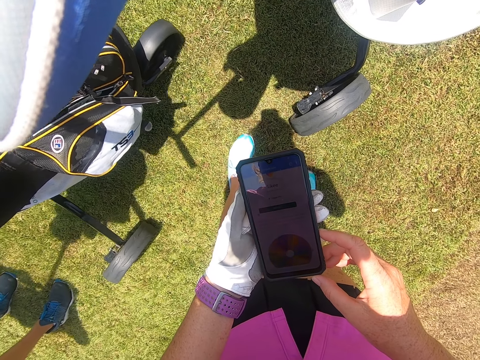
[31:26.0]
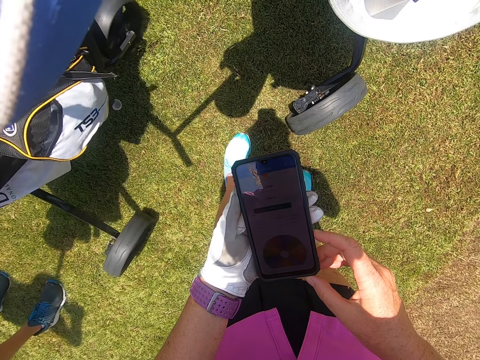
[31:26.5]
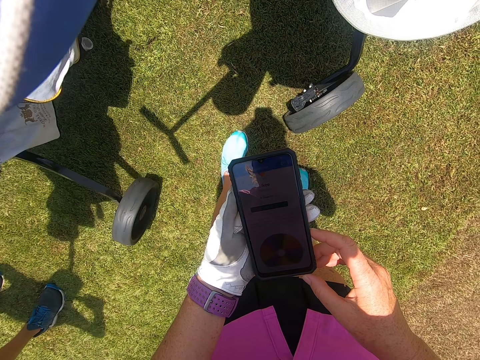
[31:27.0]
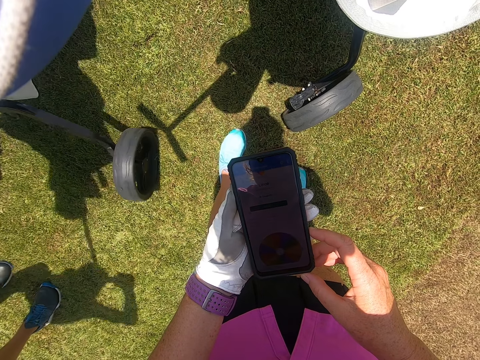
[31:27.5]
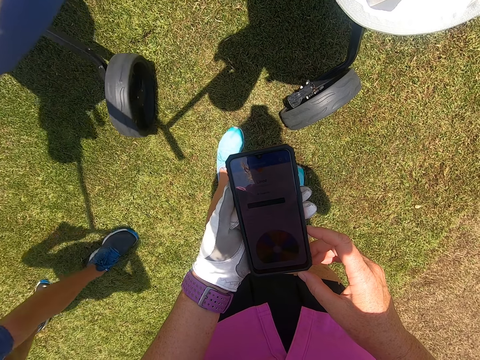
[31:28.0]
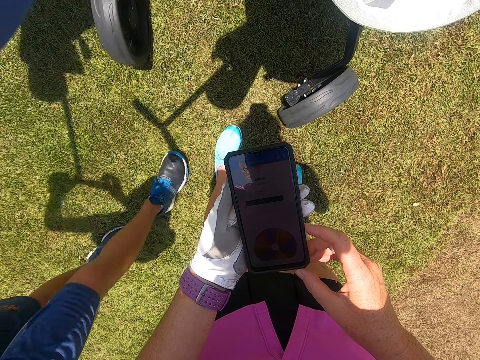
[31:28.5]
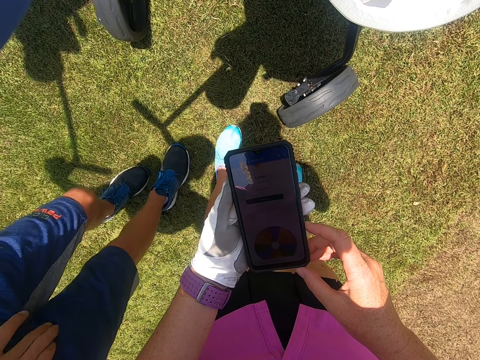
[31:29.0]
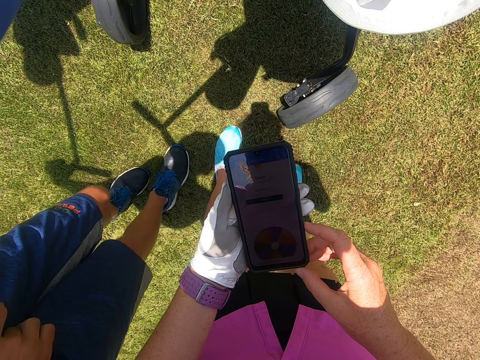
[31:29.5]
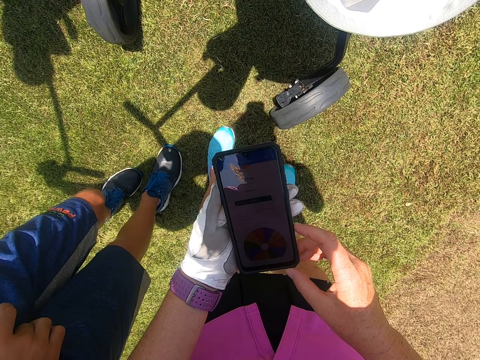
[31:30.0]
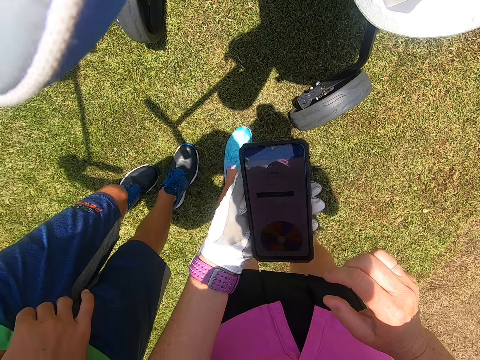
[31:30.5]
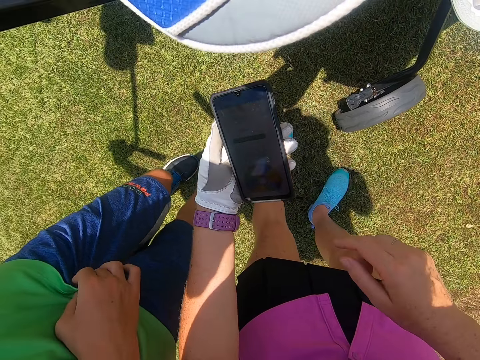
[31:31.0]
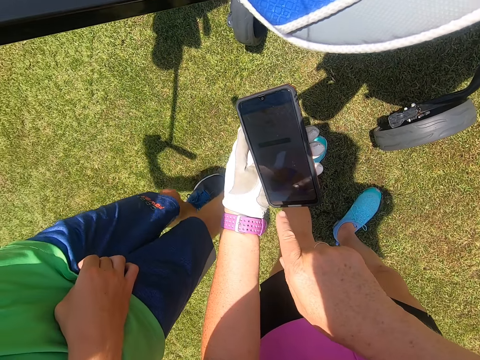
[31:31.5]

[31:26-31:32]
A person pushes the golf cart at the golf park. The person stands at the golf park.

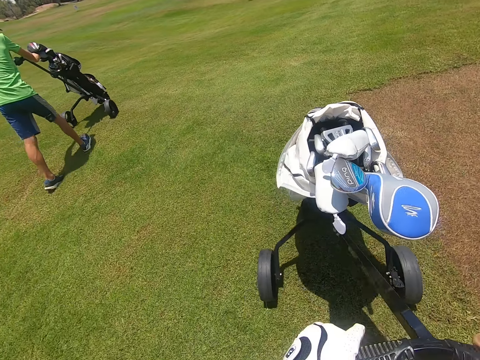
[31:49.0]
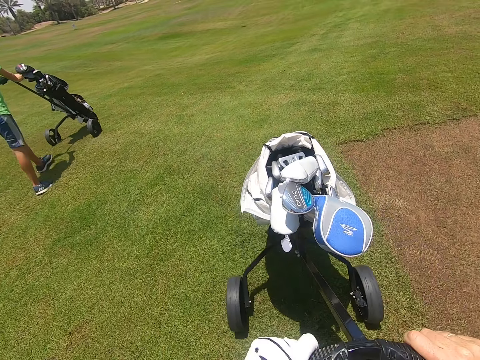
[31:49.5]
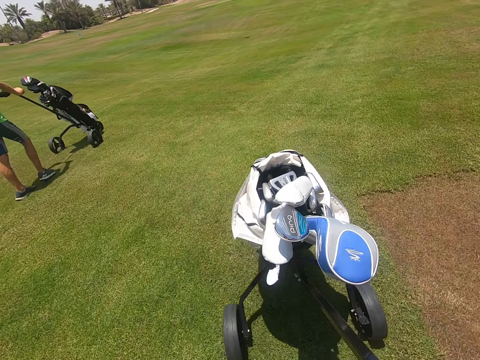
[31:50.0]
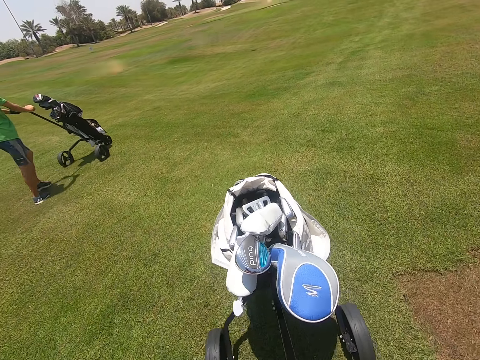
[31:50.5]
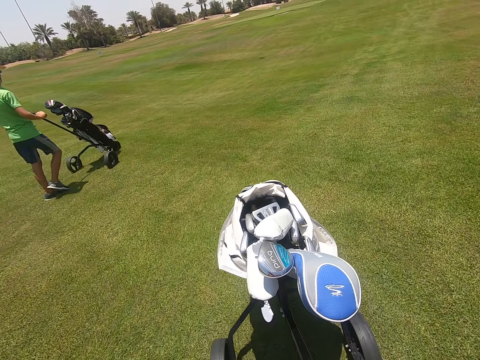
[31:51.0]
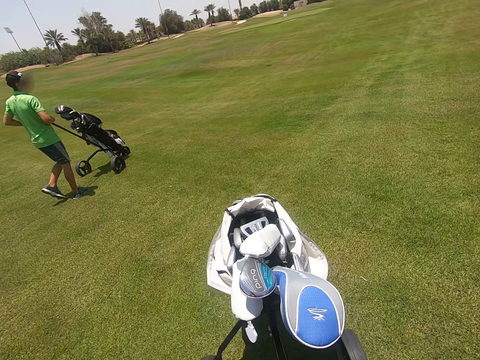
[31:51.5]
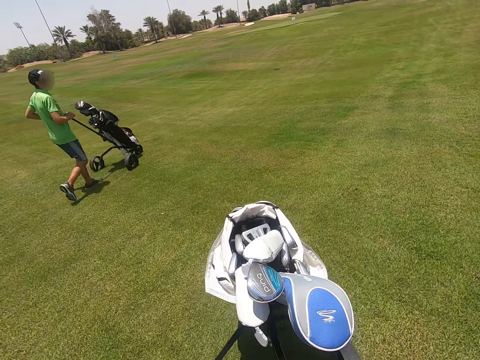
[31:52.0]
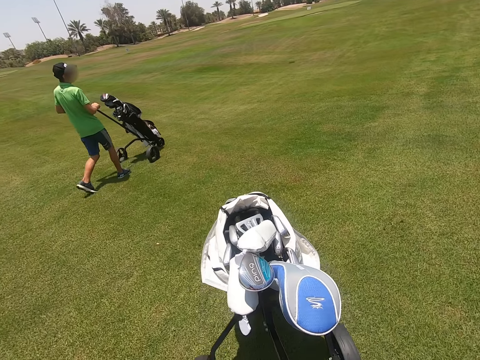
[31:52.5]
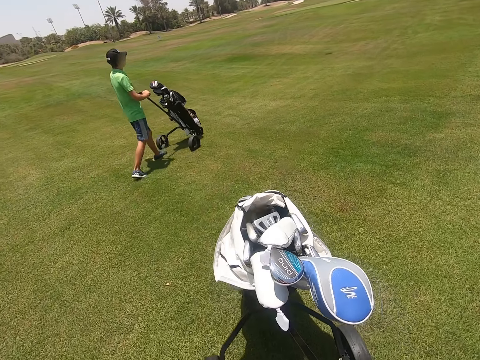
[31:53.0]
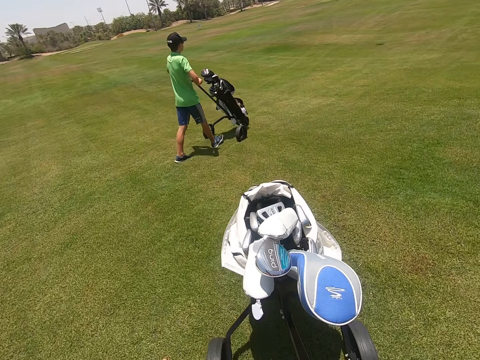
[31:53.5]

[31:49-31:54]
The camera wearer moves the golf trolley.

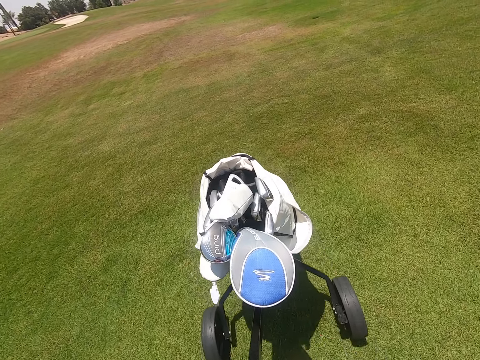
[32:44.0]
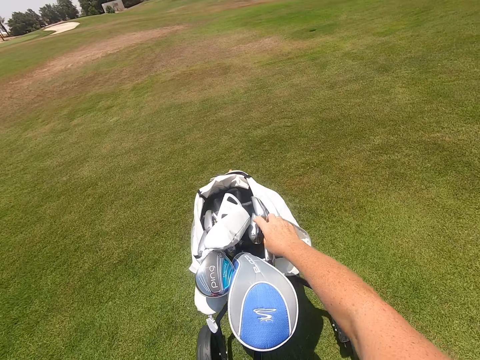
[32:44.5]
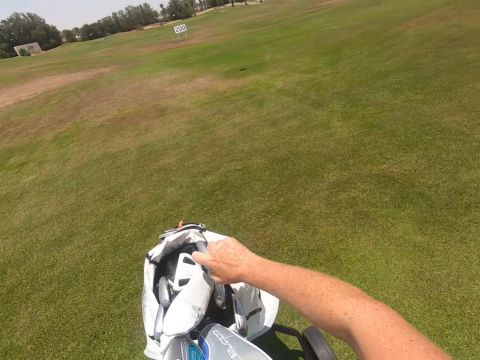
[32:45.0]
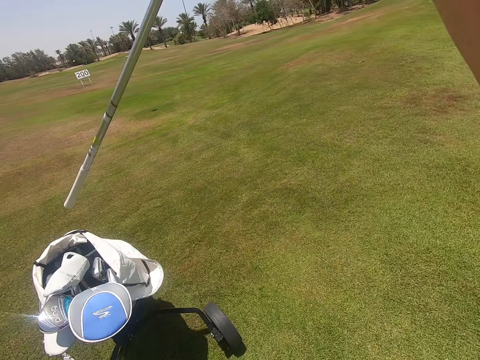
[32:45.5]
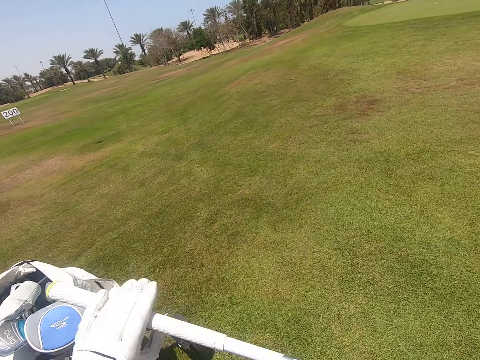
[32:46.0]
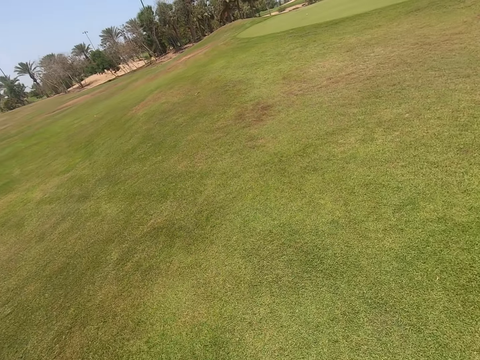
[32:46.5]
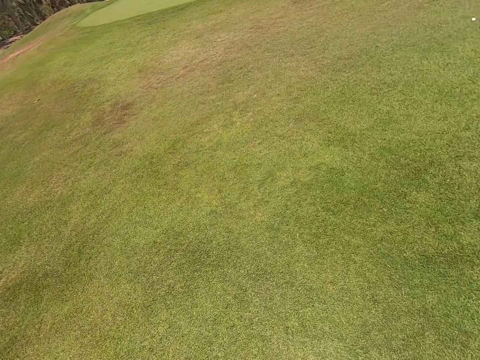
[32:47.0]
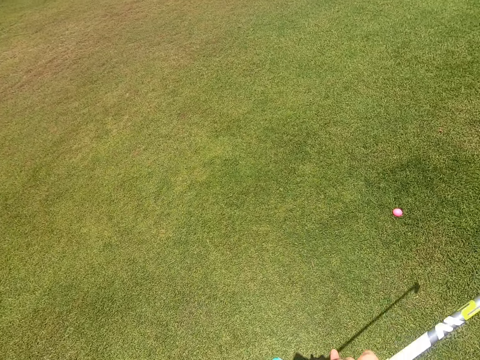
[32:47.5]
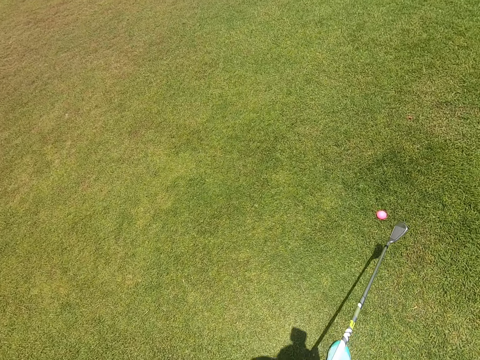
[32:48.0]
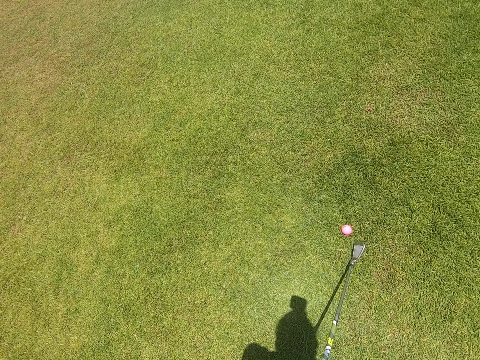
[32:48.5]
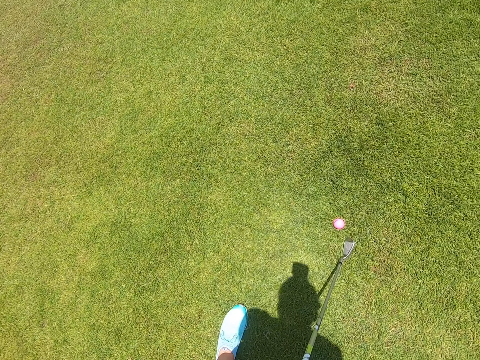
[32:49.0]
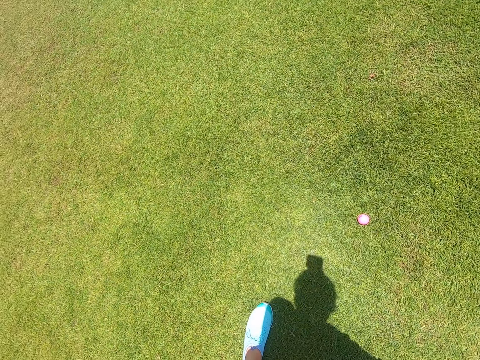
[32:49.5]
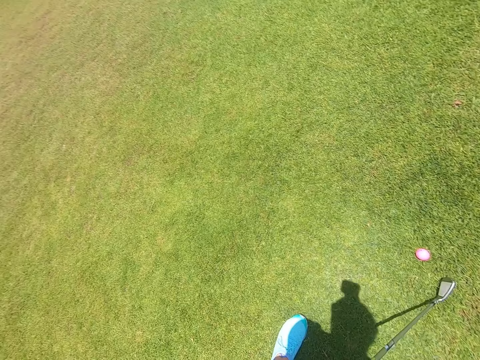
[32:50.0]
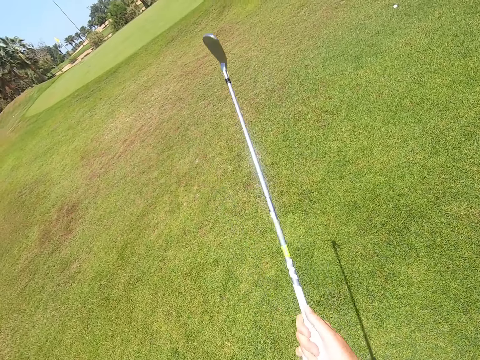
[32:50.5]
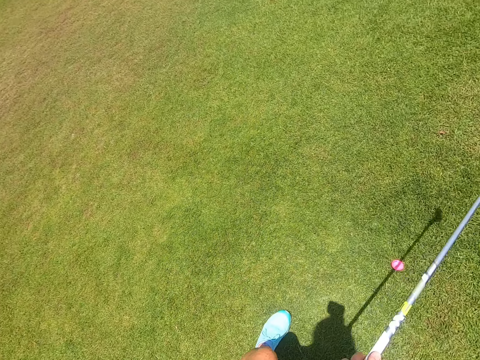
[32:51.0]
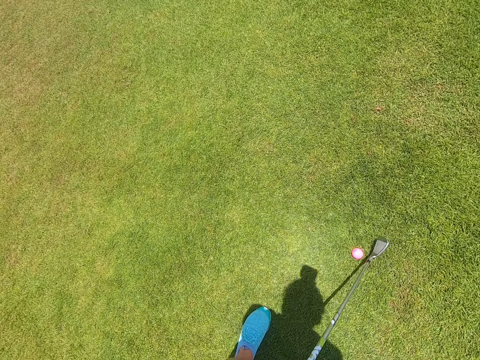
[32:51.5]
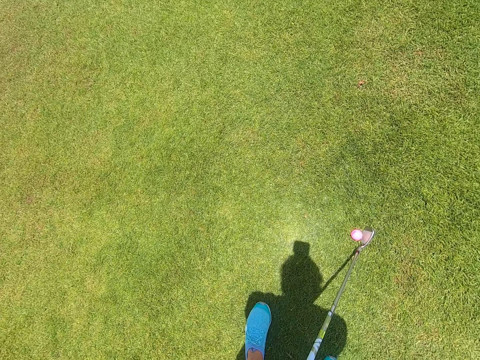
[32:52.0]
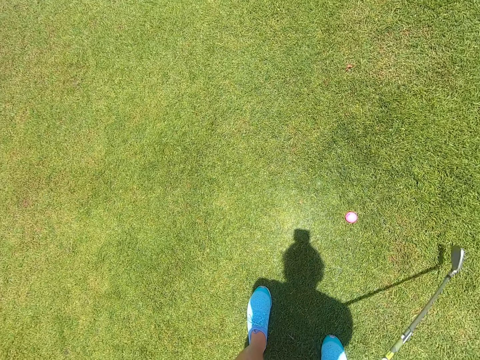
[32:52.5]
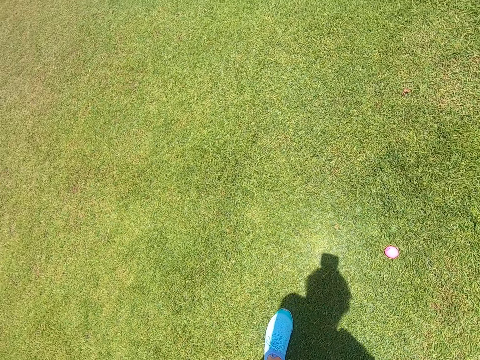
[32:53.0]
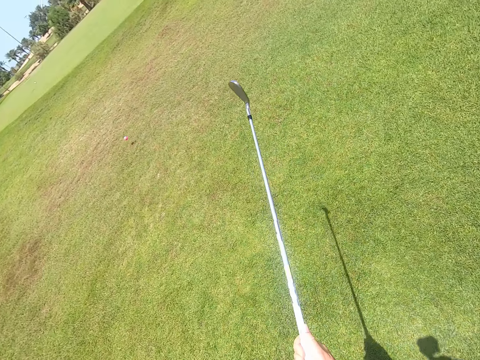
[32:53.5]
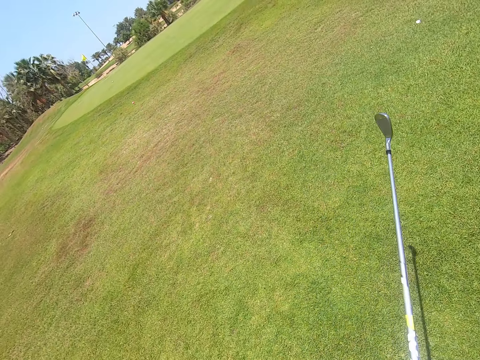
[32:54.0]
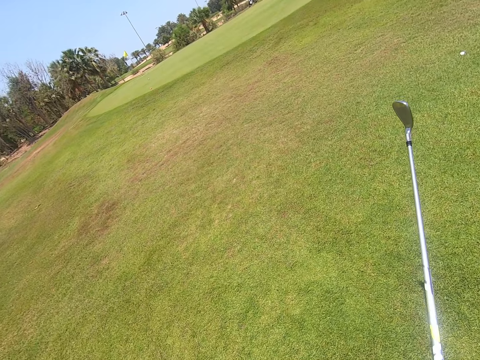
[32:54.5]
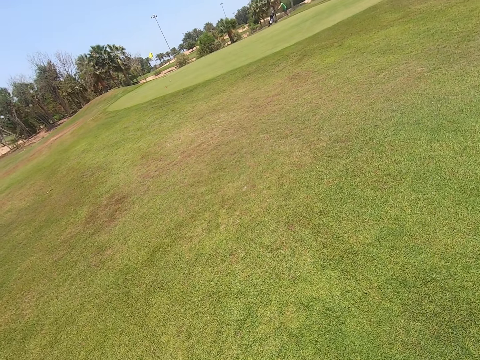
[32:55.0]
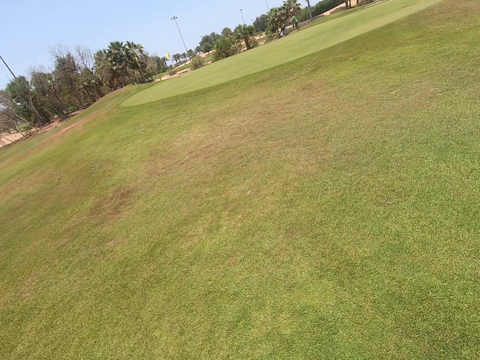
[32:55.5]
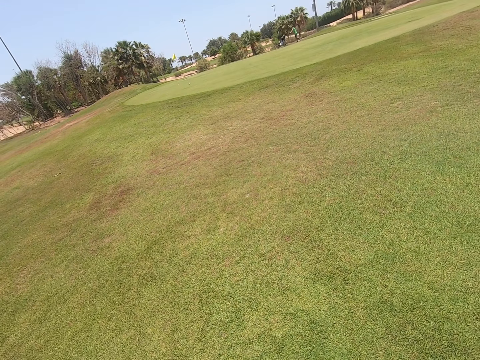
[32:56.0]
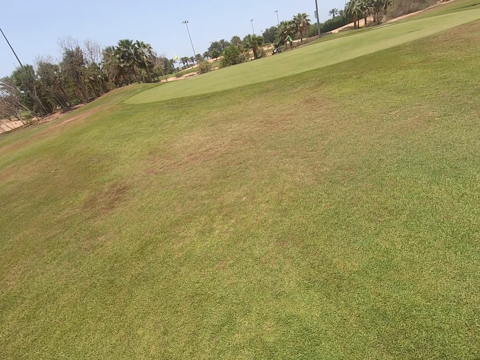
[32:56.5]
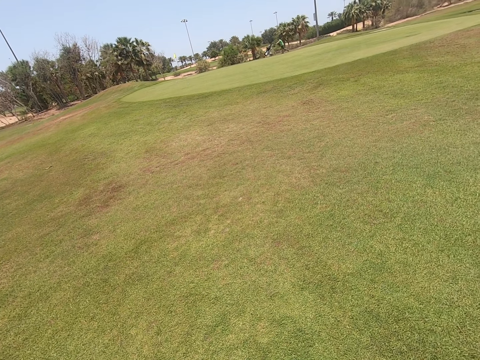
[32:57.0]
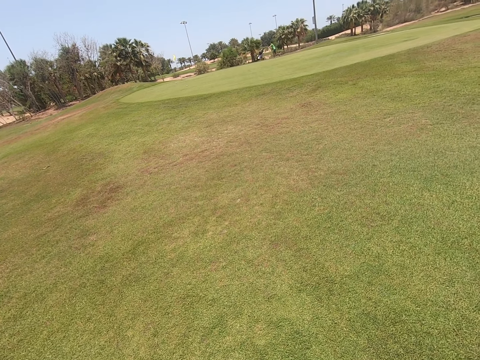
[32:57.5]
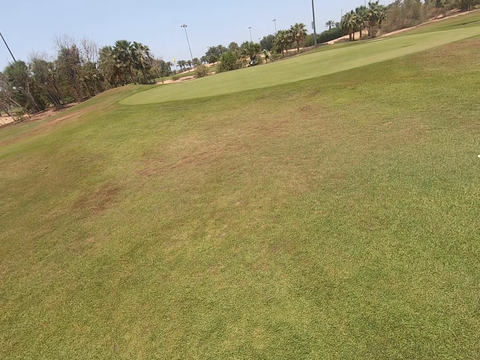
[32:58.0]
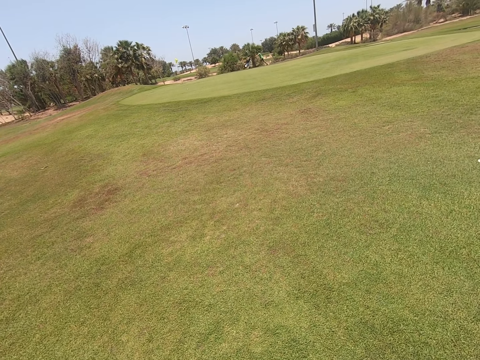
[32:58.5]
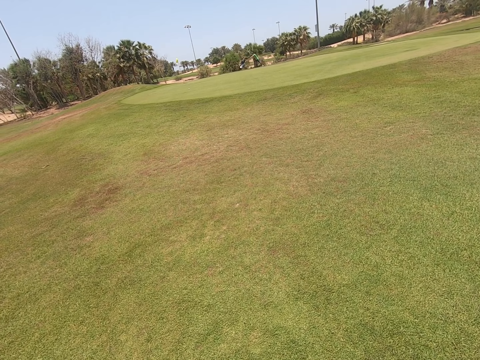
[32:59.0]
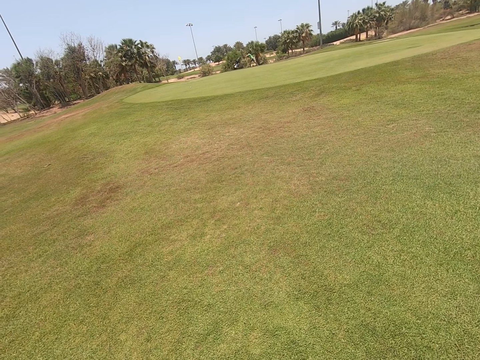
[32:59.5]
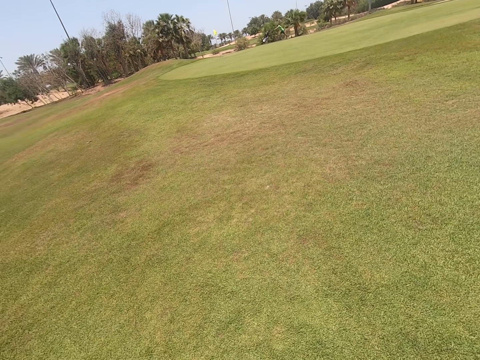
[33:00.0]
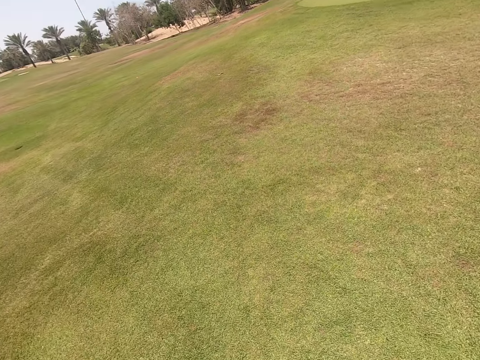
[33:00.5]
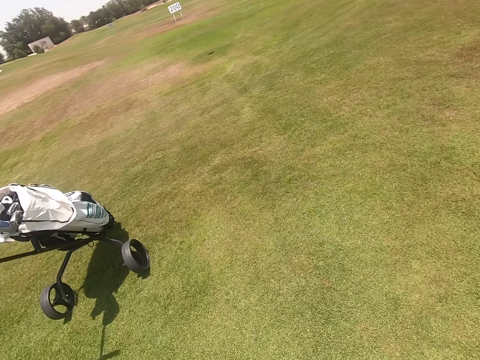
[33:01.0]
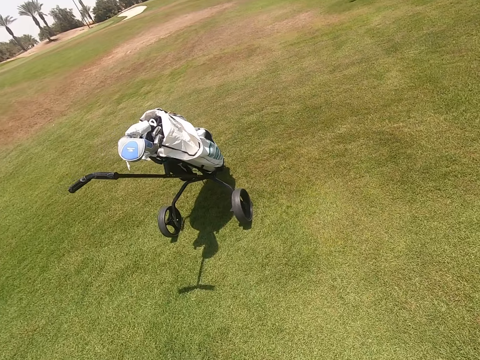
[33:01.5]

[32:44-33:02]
The camera wearer takes a hockey stick or golf club from the golf trolley. They play golf with the hockey stick. They stand. They swing the golf club. They hit golf. They stare at the hockey field.
